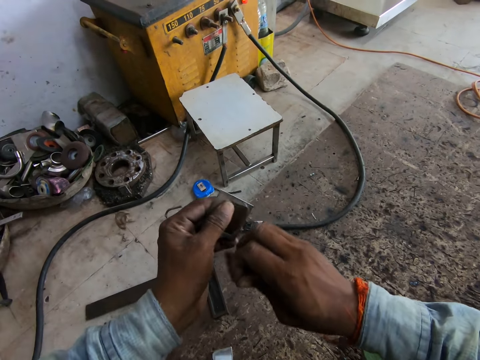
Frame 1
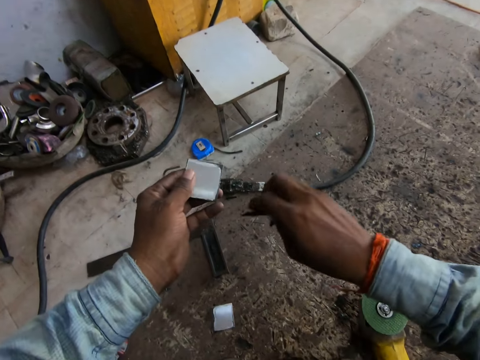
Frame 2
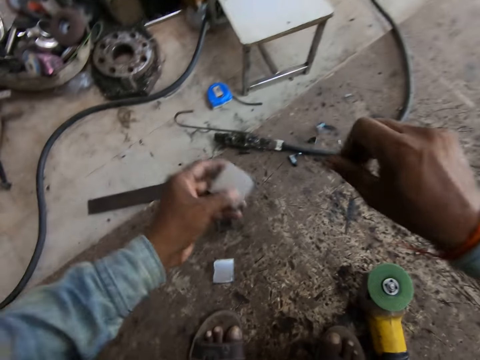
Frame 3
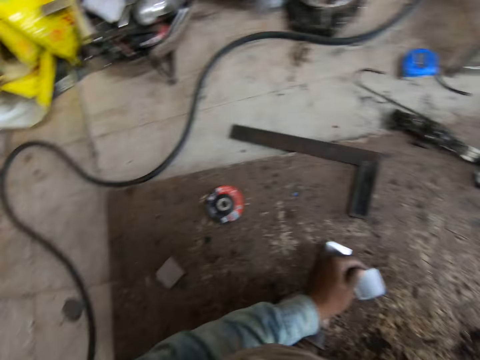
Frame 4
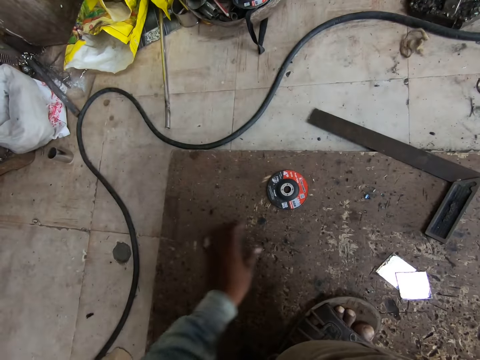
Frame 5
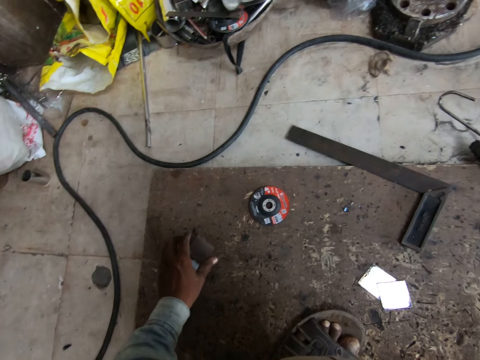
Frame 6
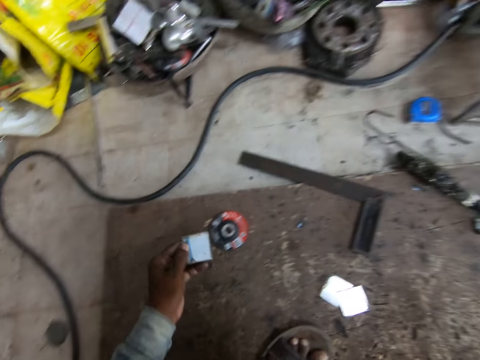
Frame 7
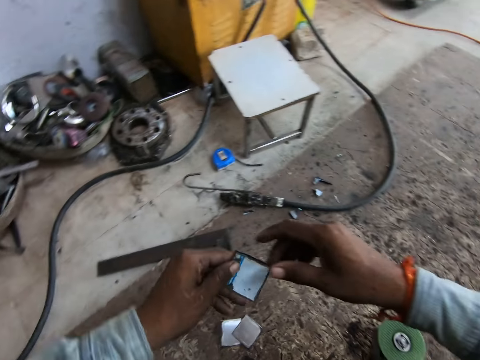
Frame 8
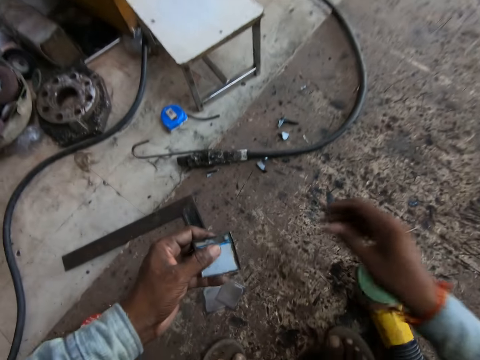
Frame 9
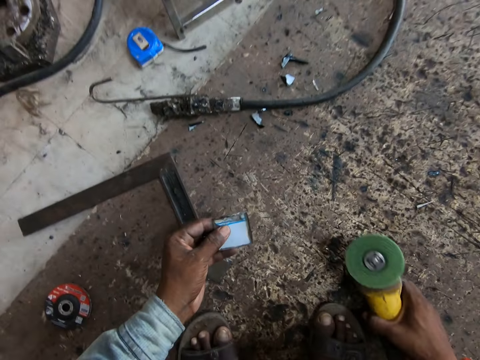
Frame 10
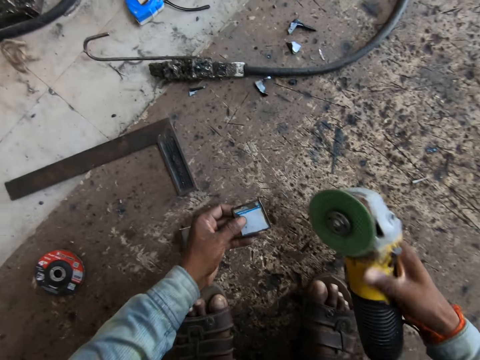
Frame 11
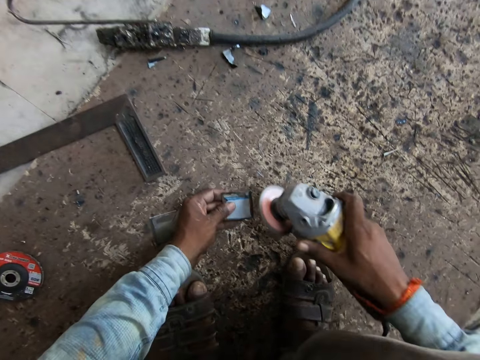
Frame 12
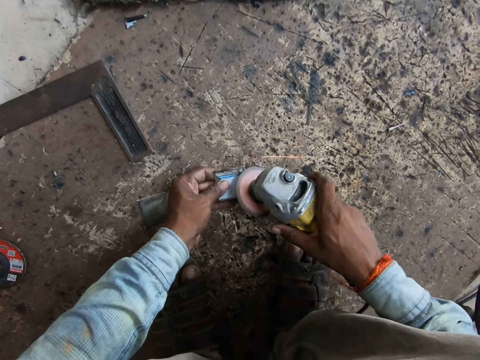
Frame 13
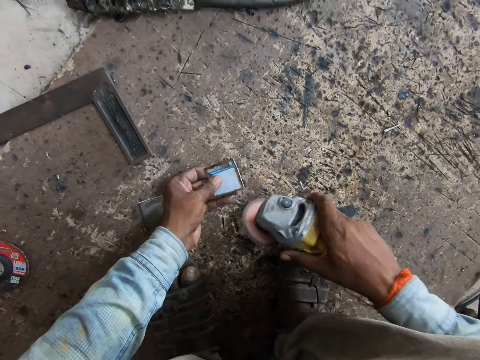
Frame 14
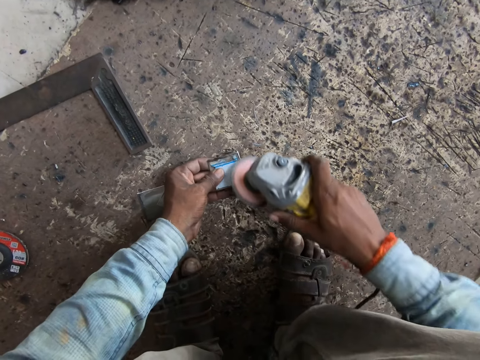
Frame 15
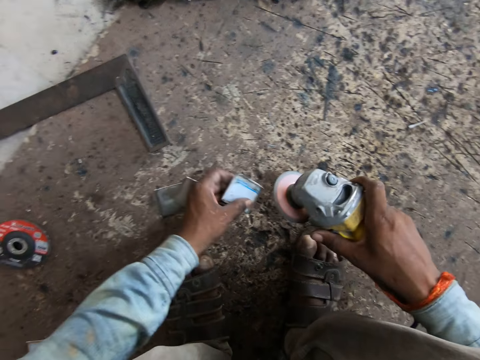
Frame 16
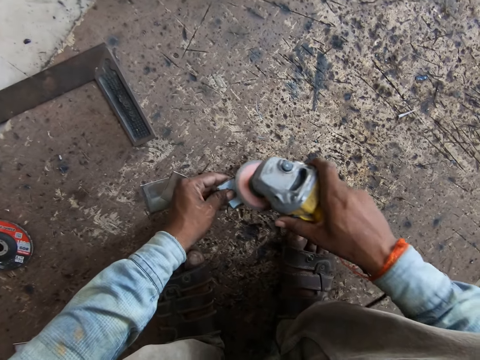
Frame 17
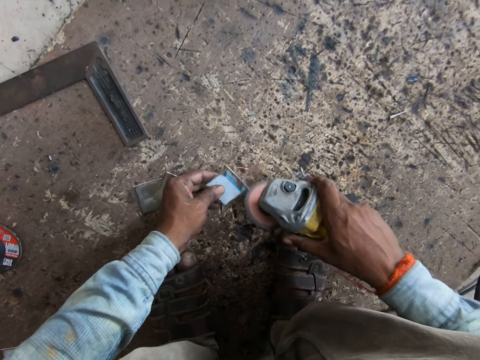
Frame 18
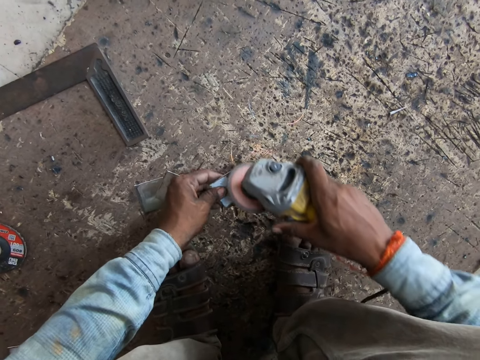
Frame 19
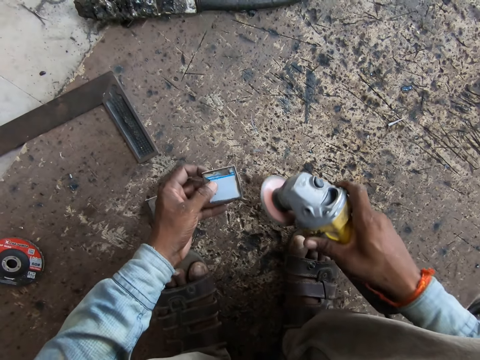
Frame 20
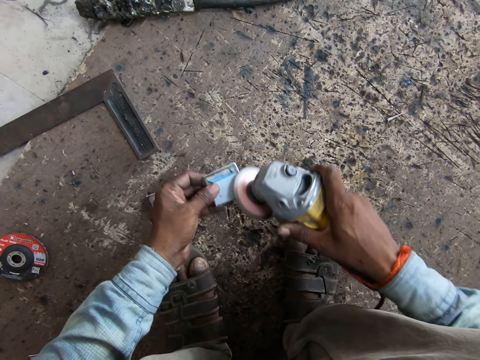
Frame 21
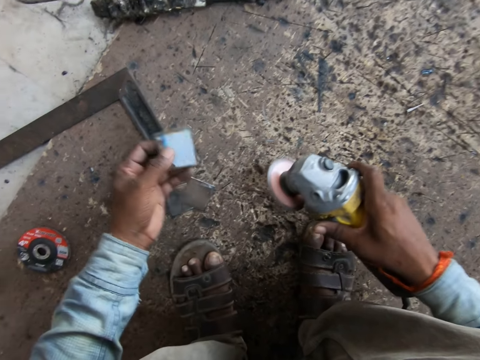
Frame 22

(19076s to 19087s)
The camera wearer drops the paper on the floor. He drops the welding mirror in his left hand on the floor. He picks the other welding mirror from the floor with his left hand. He holds the welding mirror in both hands. He picks the welding mirror from the floor with his left hand. He picks the angle grinder from the floor with his left hand. He polishes the welding mirror in his left hand with the angle grinder in his right hand.

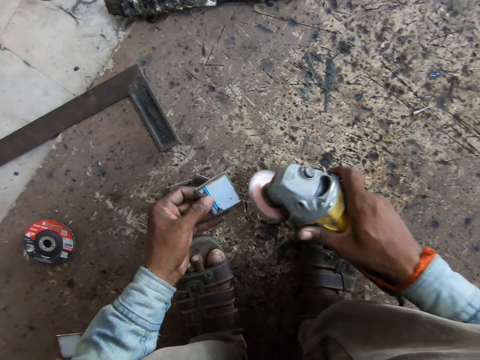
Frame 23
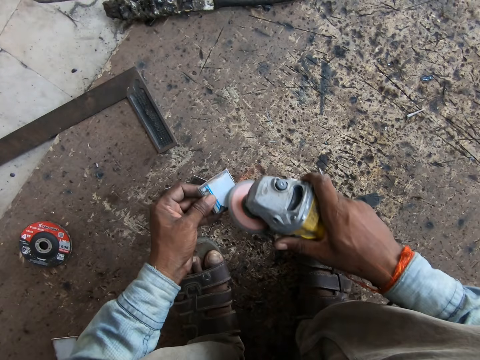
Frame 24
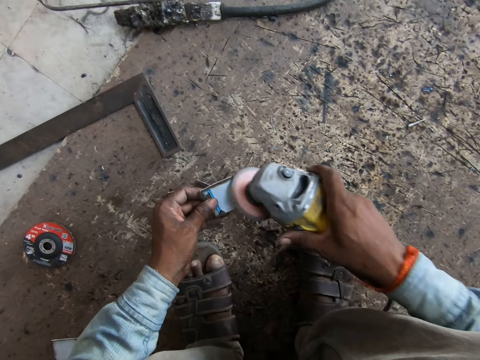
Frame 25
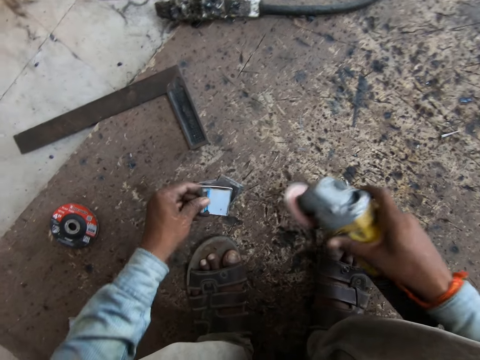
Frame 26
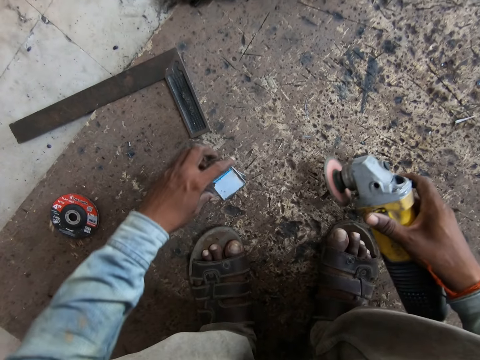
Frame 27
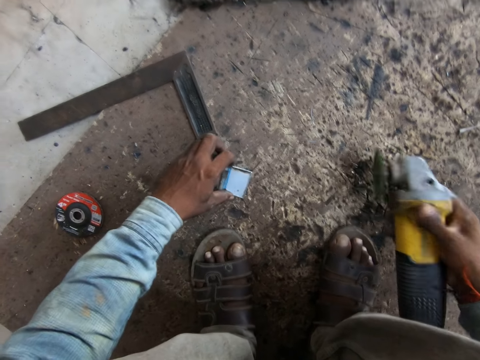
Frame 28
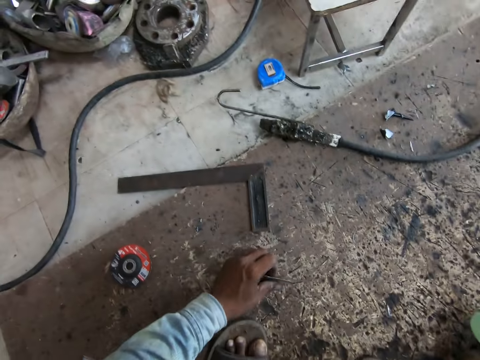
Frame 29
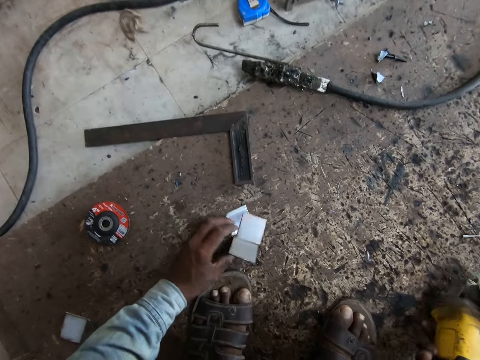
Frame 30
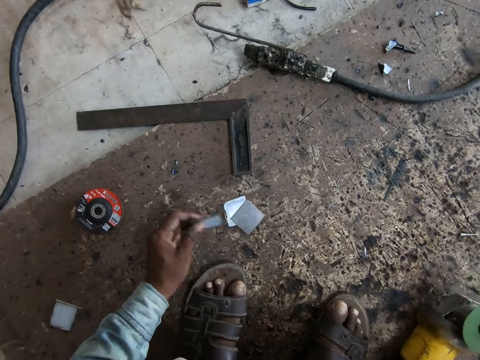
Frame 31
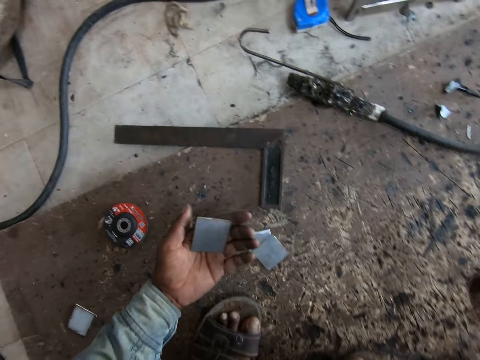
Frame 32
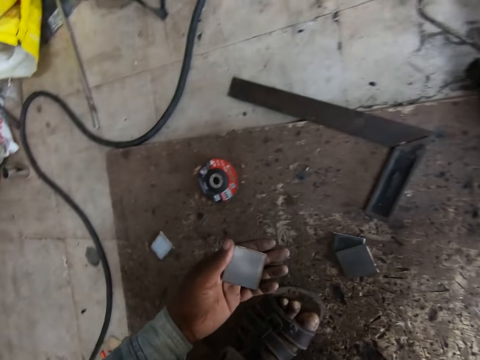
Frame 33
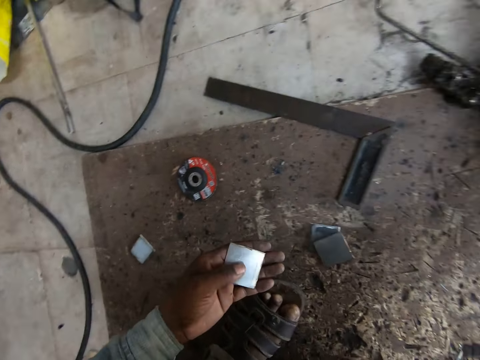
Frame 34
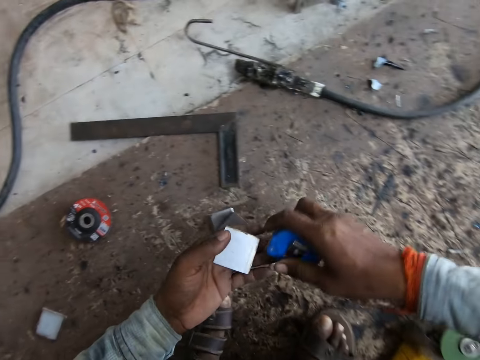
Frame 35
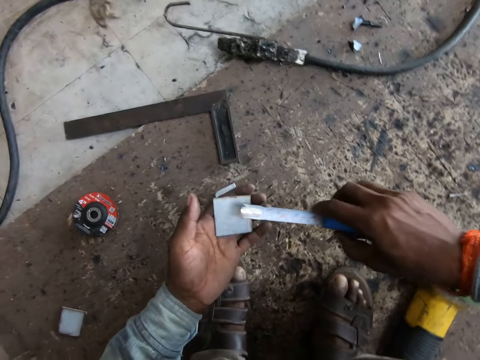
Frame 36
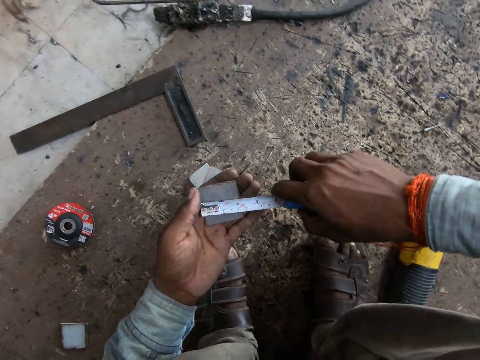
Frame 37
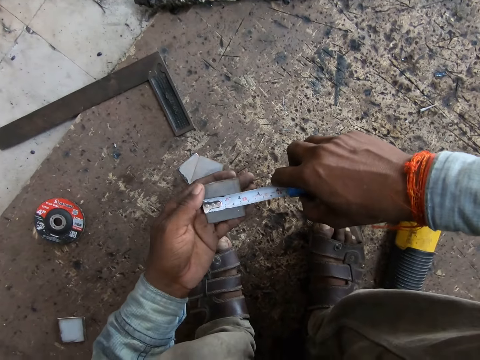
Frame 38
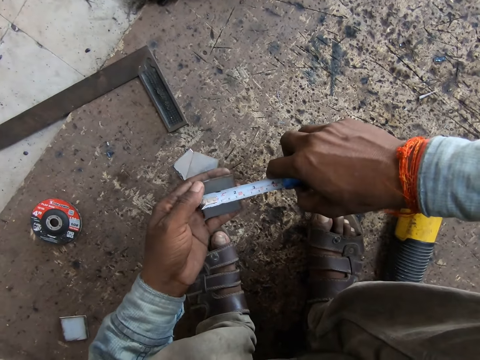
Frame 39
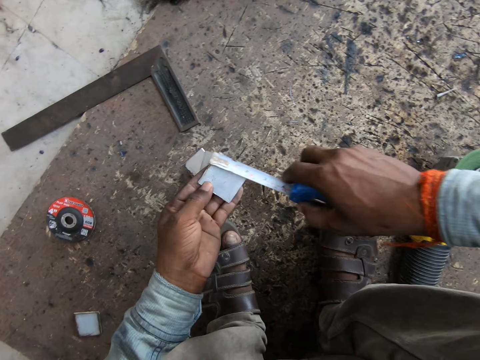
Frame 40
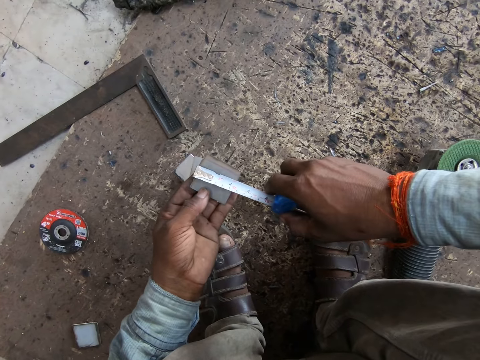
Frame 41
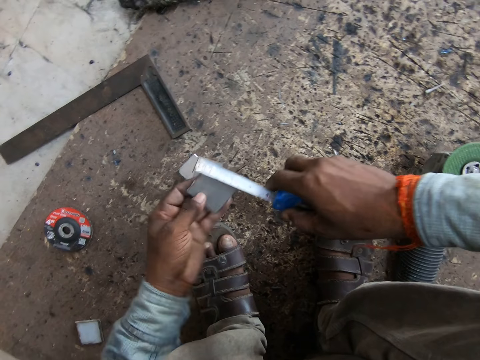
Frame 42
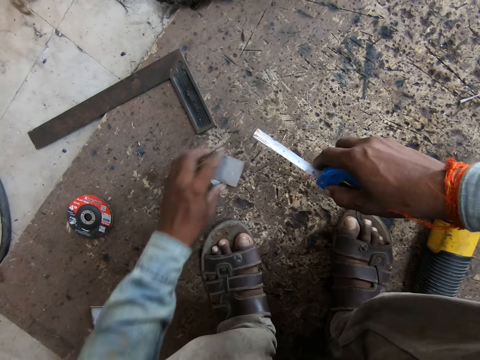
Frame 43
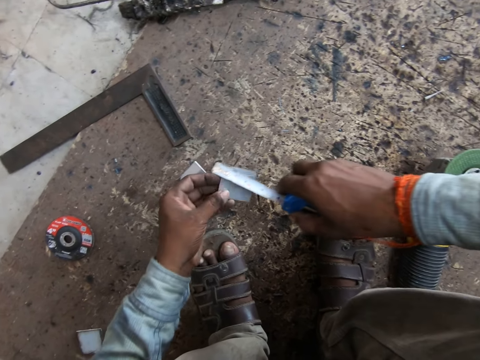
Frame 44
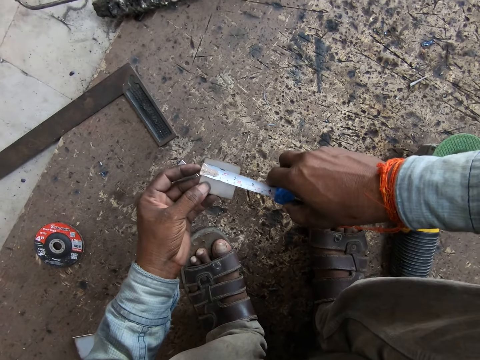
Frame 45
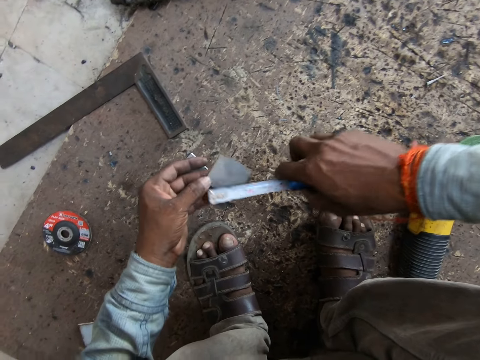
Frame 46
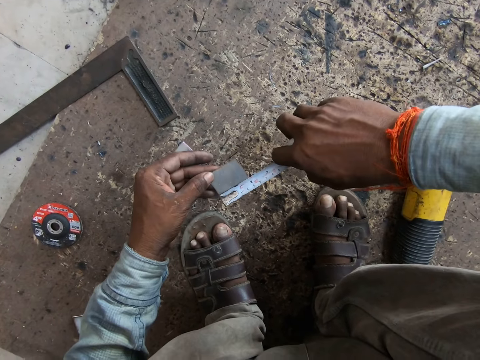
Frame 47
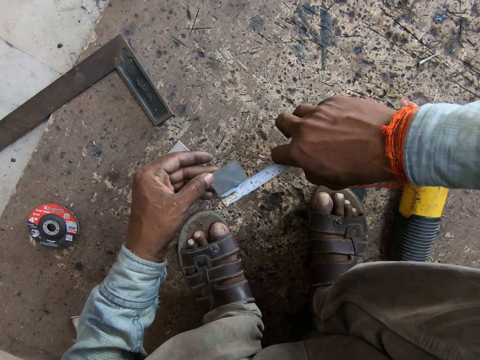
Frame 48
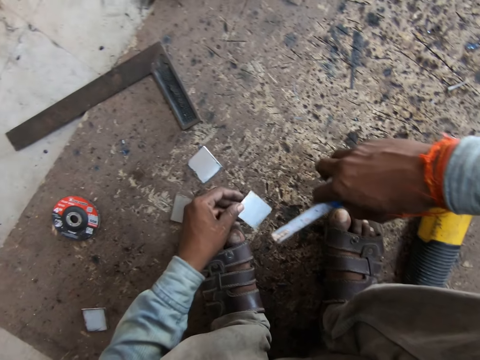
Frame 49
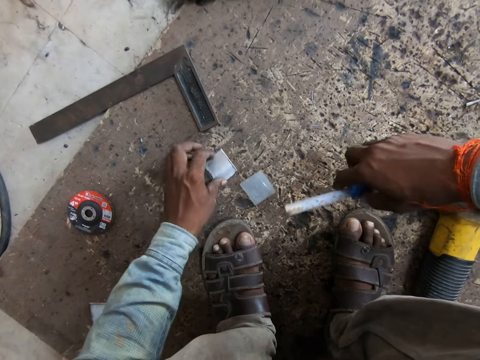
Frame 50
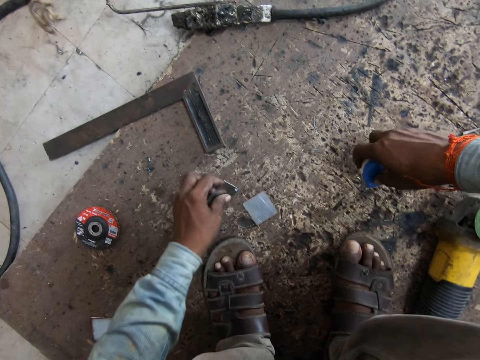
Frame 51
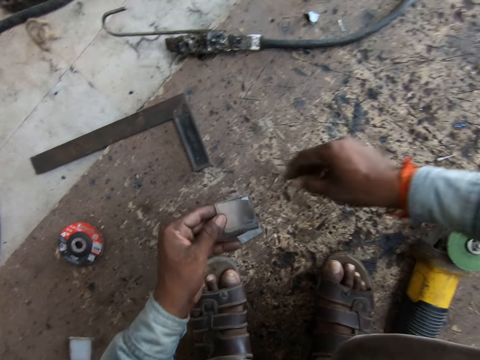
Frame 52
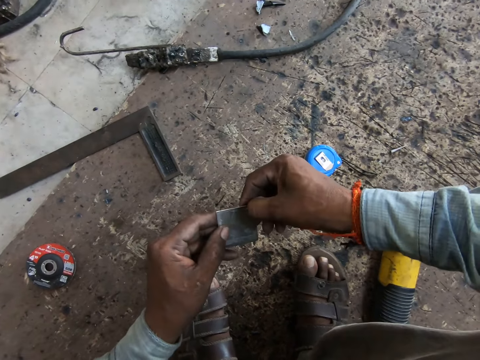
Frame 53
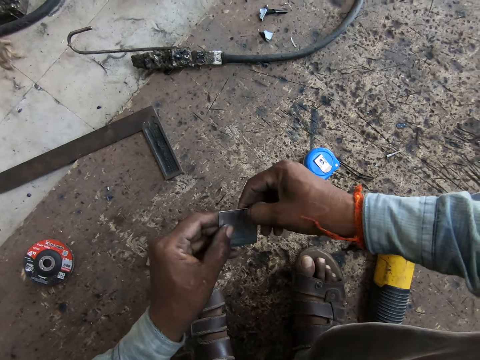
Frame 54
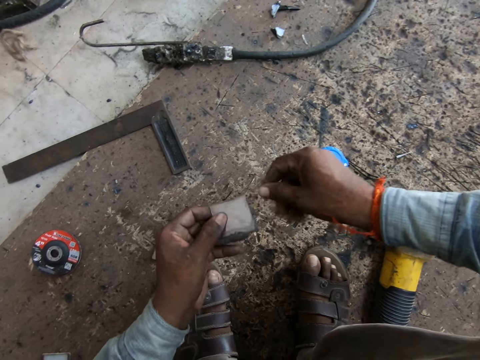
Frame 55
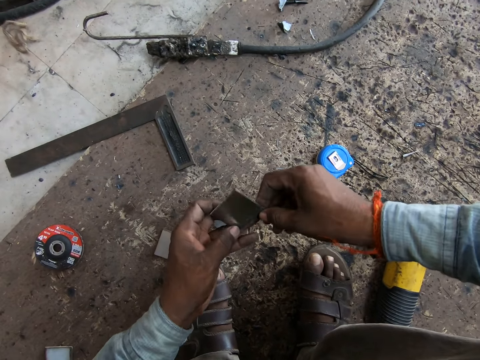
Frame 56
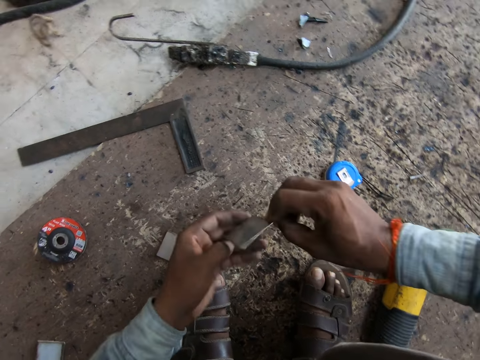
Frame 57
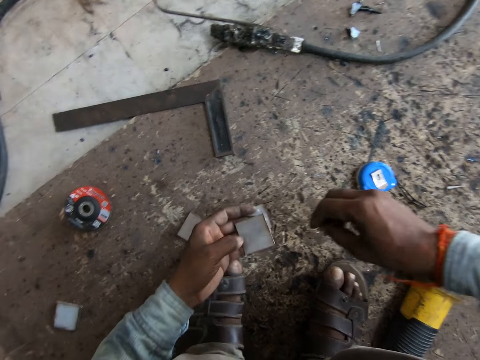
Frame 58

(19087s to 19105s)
The camera wearer drops the welding mirror in his left hand on the floor. He picks the welding mirror from the floor with his left hand. He drops the angle grinder in his right hand on the floor. He picks a meter tape from the floor with his right hand. He extends the meter tape in his right hand with his left hand. He measures the welding mirror in his left hand with the meter tape in his right hand. He drops the welding mirror in his left hand on the floor. He picks the welding mirror from the floor with his left hand. He measures the welding mirror in his left hand with the meter tape in his right hand. He drops the welding mirror in his left hand on the floor. He picks the welding mirror from the floor with his left hand. He drops the meter tape in his right hand on the floor. He peels the welding mirror in his left hand with his right hand.
